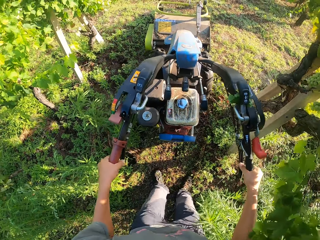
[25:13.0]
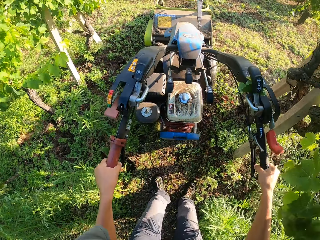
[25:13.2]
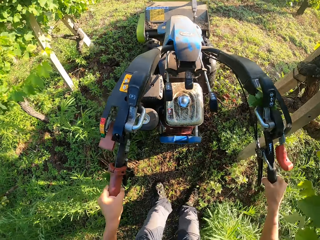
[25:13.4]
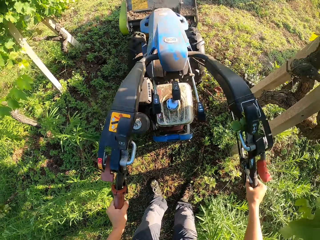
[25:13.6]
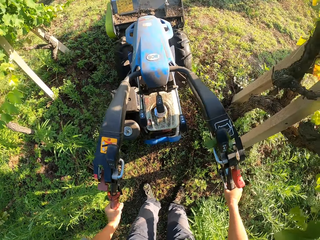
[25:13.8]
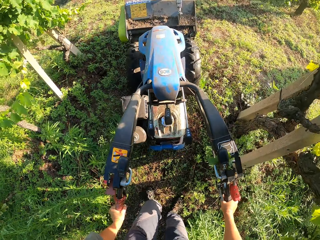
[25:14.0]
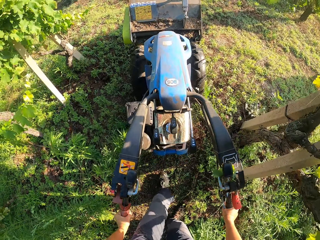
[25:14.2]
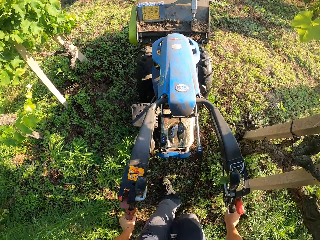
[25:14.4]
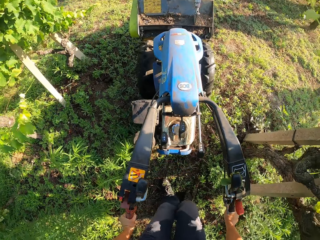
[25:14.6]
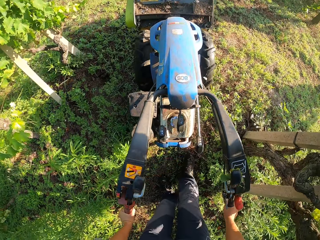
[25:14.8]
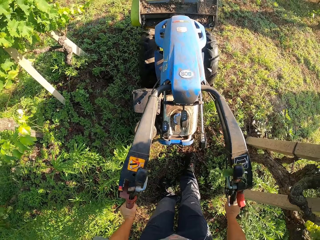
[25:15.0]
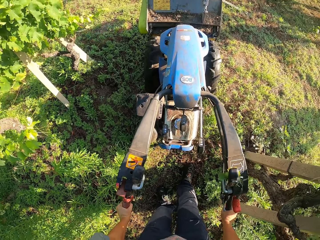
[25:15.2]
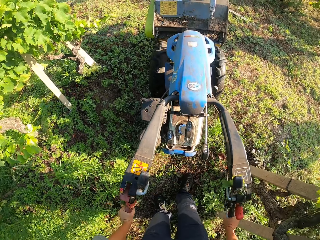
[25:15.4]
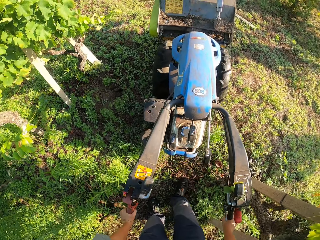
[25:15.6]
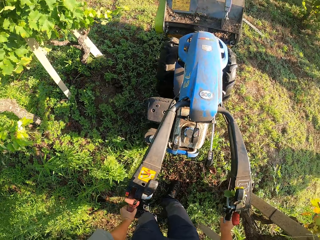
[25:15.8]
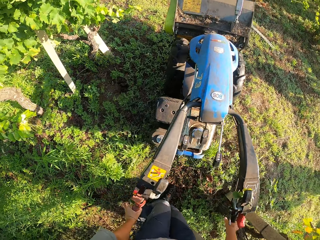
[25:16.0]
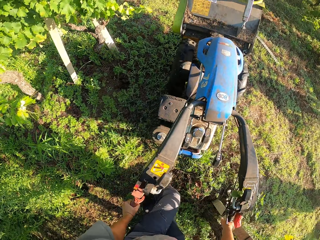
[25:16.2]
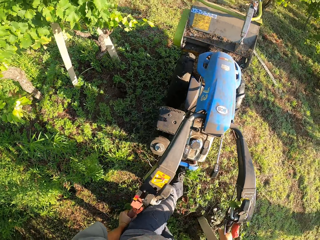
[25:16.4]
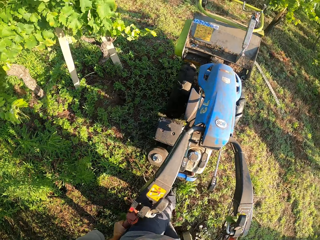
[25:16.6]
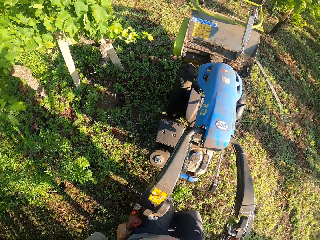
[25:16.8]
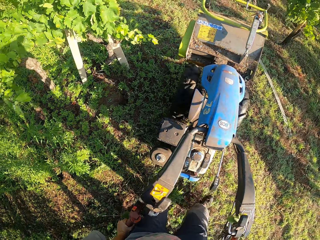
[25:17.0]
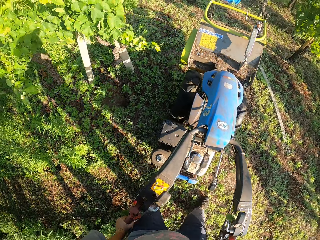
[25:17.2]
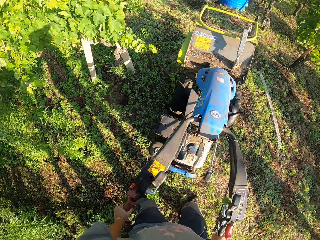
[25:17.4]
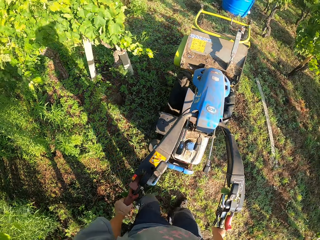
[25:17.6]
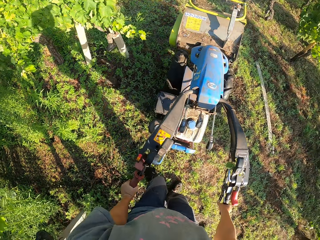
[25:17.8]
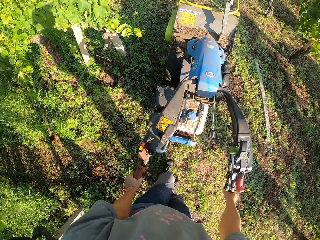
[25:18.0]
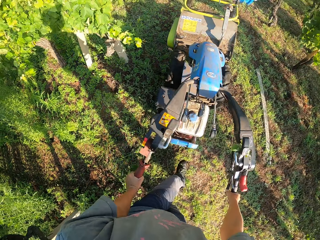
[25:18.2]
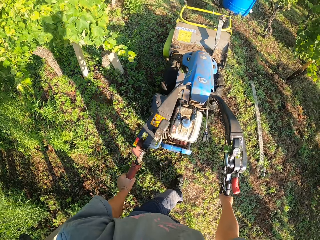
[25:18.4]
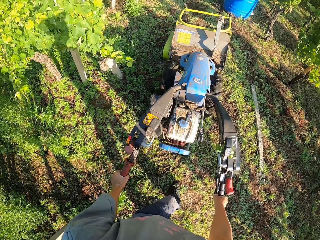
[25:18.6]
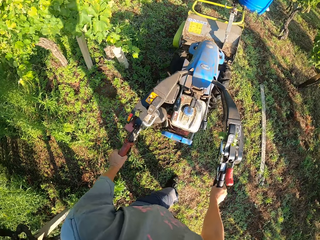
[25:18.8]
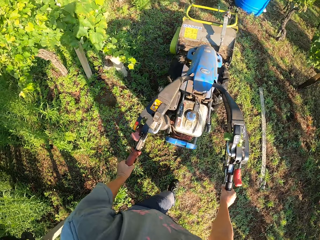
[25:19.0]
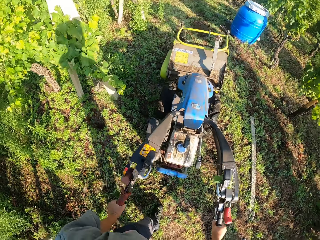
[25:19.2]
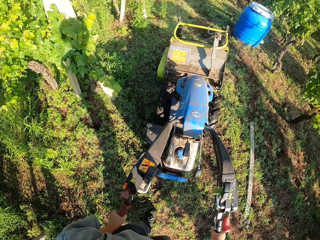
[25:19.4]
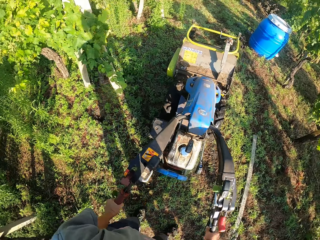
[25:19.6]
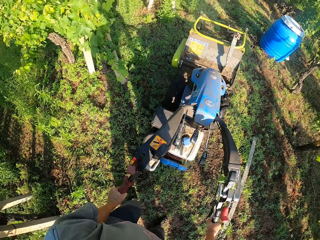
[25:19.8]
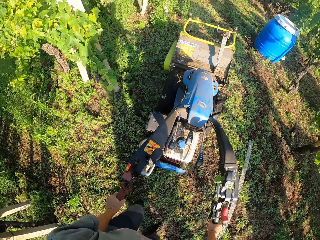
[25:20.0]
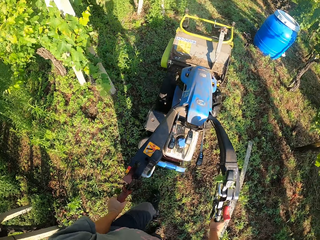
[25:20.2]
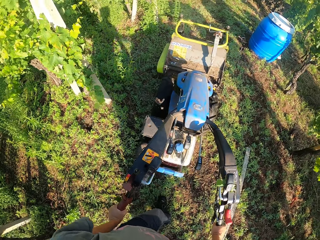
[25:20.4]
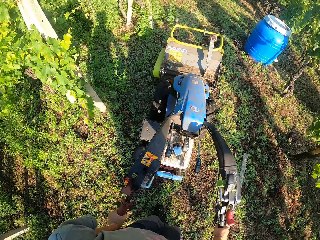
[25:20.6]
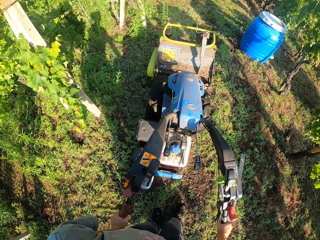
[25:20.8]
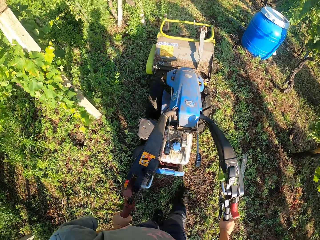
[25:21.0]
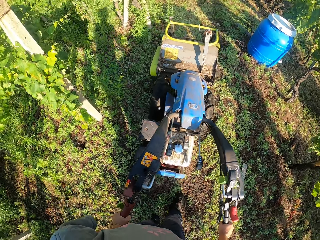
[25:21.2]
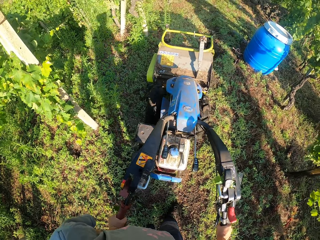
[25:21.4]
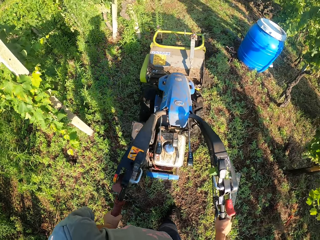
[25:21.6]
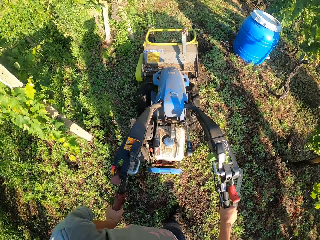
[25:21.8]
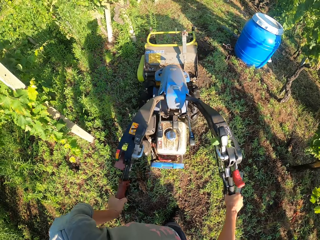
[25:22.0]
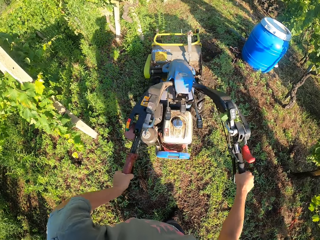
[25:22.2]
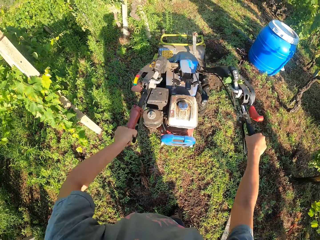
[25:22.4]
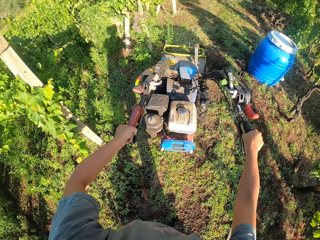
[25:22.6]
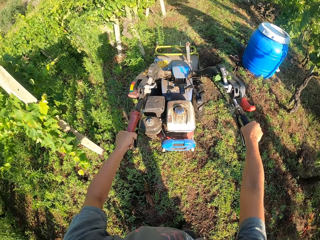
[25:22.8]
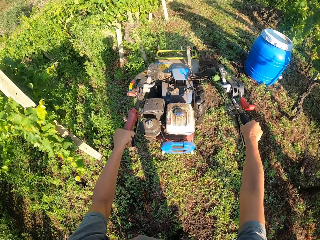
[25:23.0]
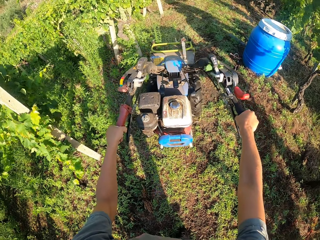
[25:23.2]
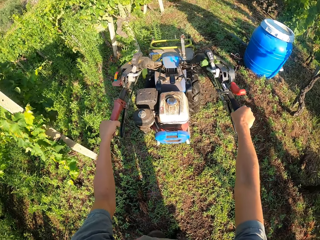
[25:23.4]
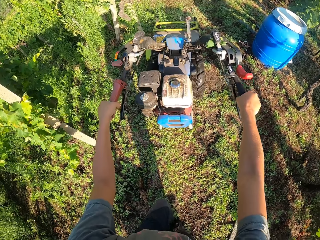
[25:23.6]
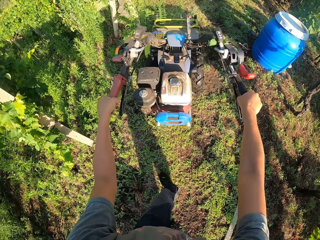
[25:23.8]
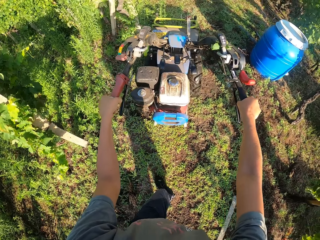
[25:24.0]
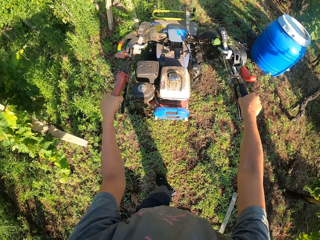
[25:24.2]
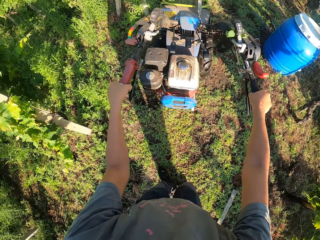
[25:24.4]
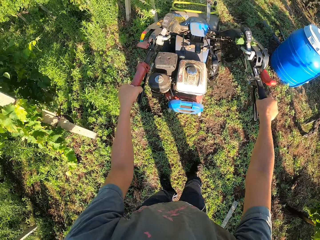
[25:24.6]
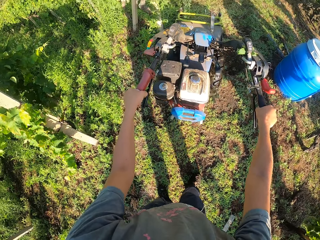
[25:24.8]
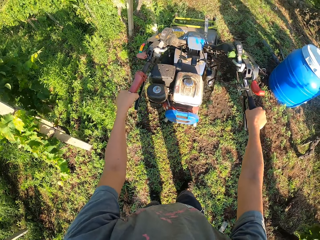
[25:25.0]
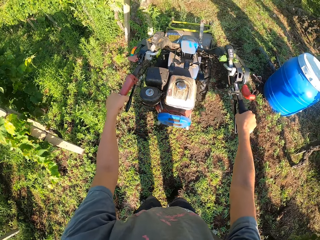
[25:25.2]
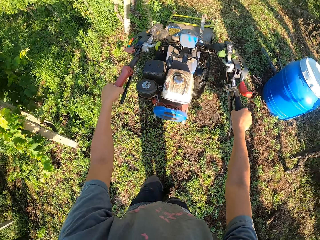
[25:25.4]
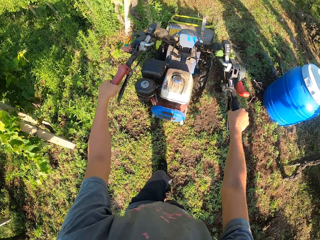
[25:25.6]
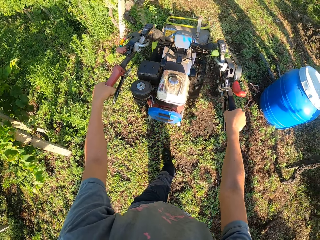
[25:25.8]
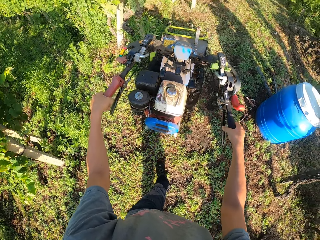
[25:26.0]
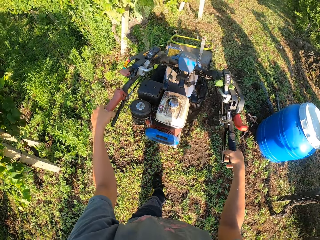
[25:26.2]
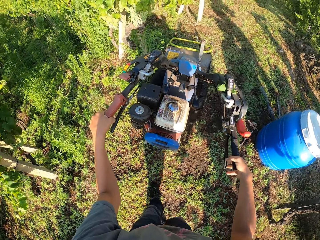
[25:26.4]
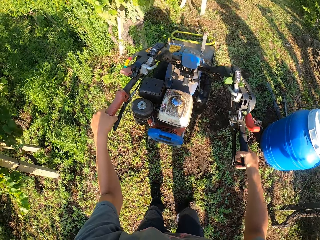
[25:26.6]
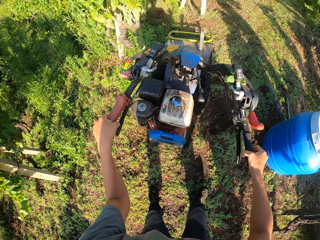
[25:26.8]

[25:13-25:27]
The camera wearer lifts the front part of the mower. They negotiate a corner to the left. They place the front part of the mower down. They cut grass with the mower.

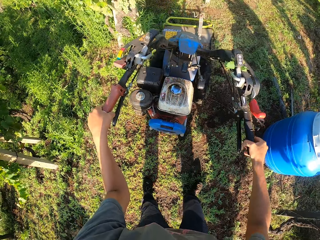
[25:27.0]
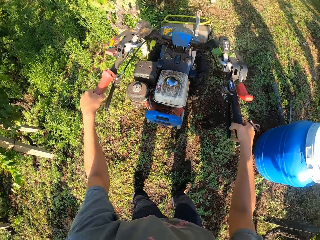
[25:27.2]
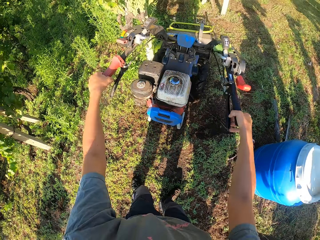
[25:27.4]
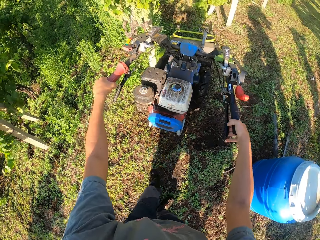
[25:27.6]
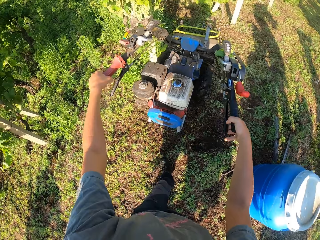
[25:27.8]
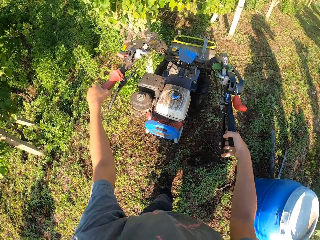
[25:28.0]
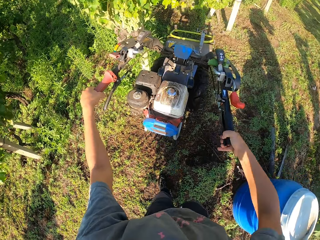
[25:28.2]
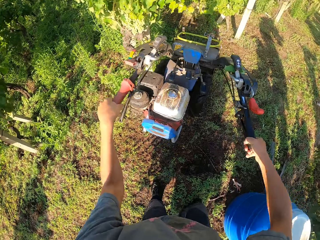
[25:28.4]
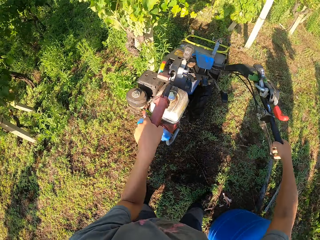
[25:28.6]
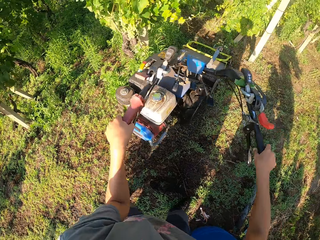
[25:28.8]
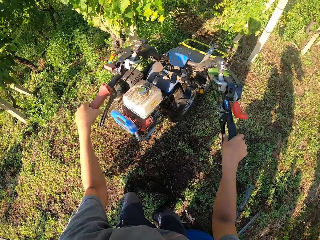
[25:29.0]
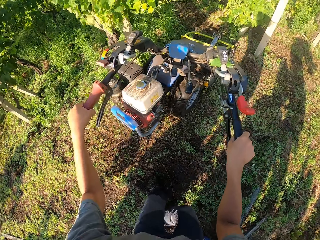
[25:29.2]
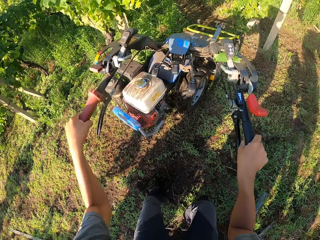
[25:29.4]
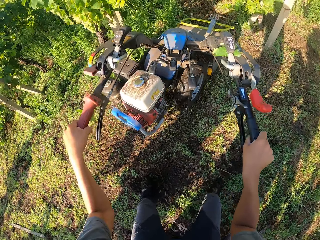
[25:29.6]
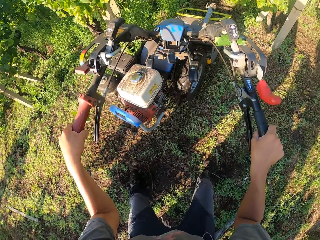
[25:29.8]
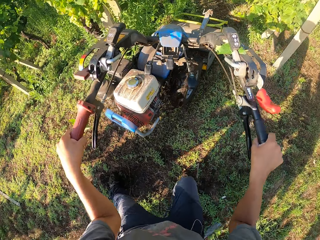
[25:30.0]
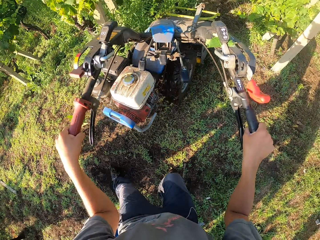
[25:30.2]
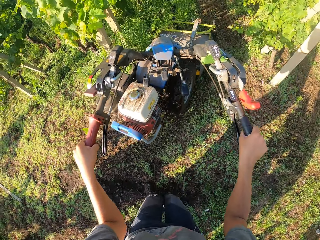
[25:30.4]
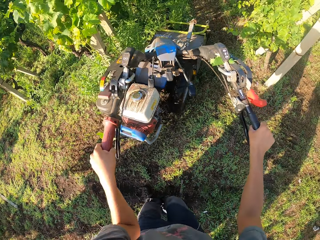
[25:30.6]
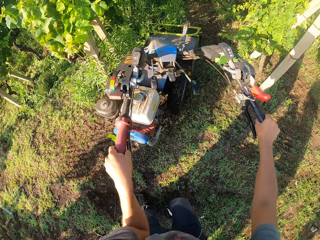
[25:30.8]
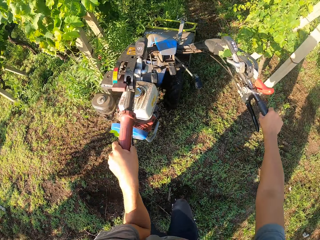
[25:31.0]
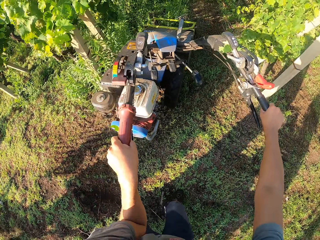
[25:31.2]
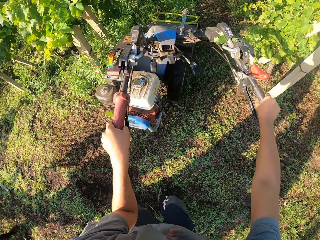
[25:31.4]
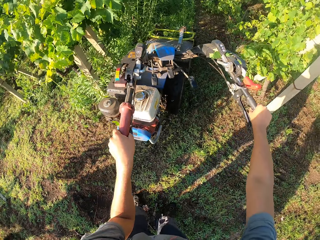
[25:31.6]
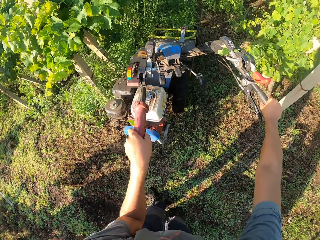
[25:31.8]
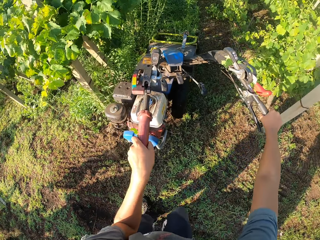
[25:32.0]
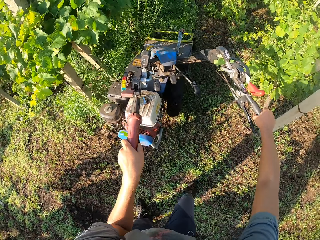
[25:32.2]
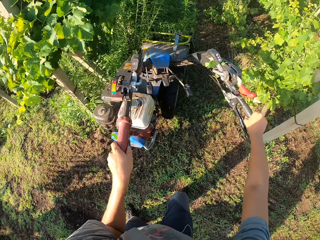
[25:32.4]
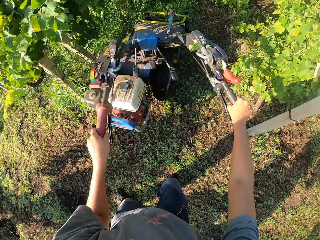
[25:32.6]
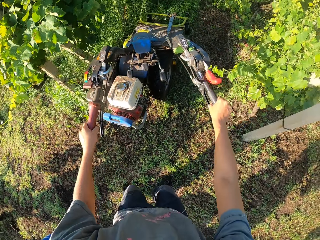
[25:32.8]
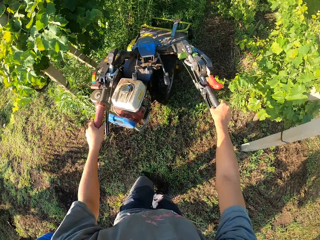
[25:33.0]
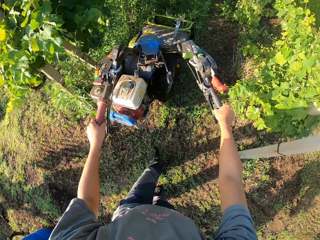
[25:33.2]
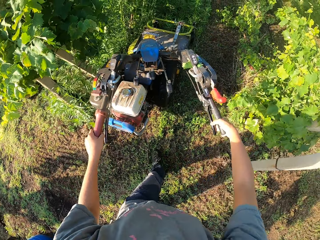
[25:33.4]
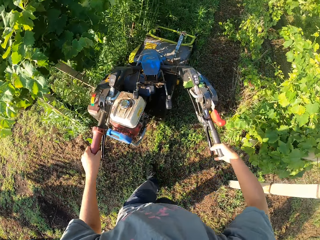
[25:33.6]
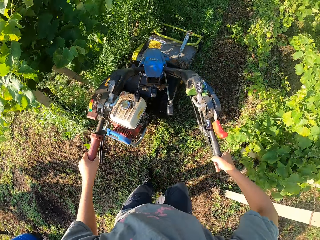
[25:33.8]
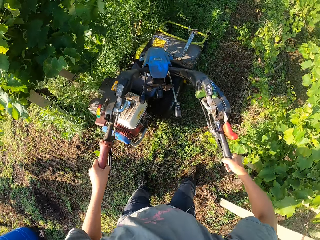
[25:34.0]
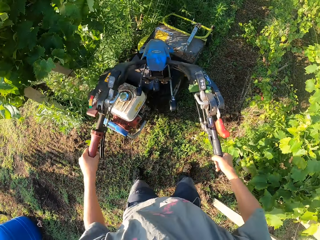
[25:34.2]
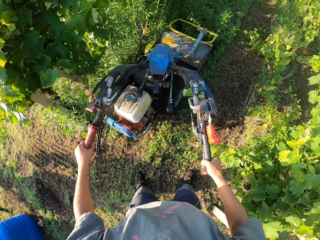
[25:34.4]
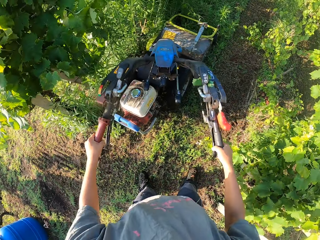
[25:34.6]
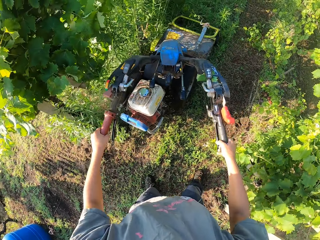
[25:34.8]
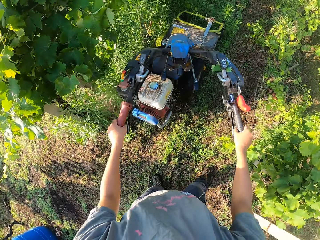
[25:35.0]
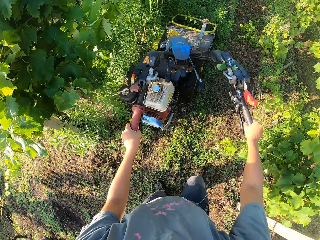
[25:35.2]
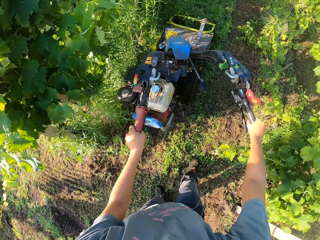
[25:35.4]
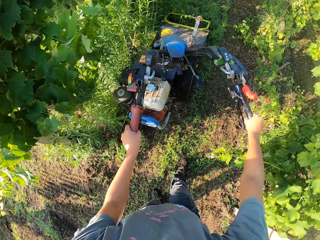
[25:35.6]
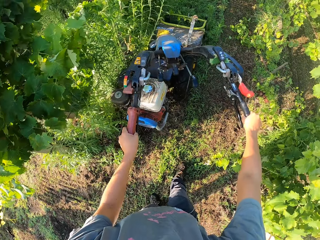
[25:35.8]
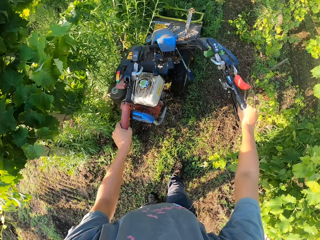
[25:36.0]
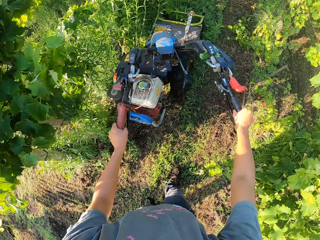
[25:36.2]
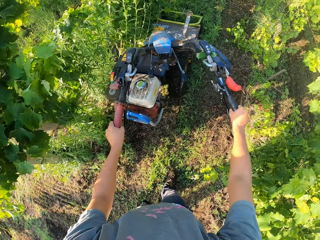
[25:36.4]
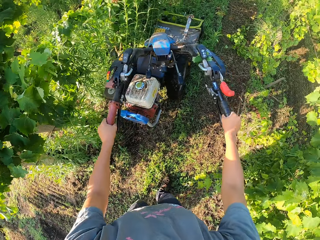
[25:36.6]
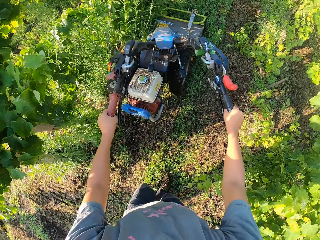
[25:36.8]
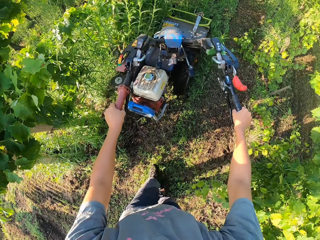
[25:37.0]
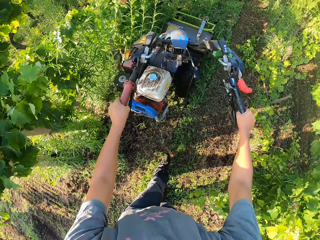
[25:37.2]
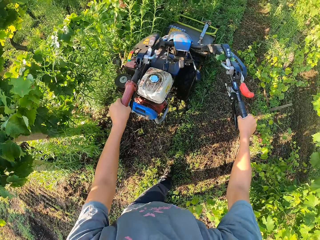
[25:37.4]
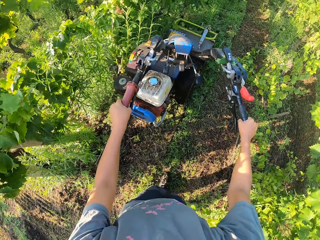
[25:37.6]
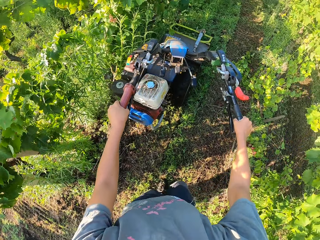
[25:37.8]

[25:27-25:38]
The camera wearer walks past a bucket on his right. He controls the lawn mower past a tree. He negotiates a corner to the left. He cuts grass along a fence on his left.
